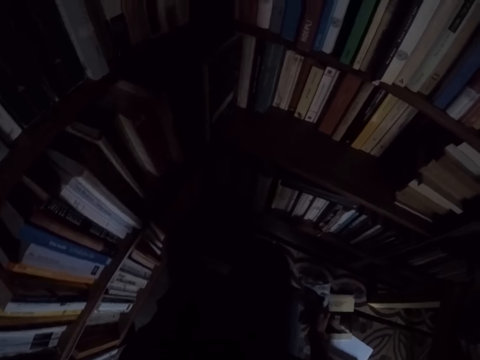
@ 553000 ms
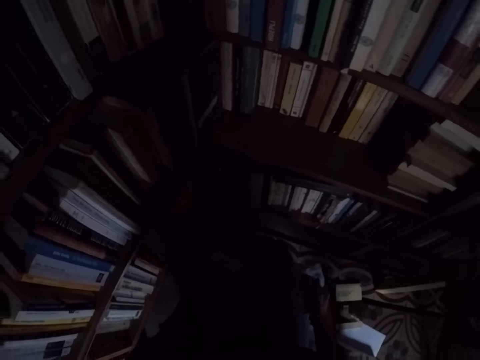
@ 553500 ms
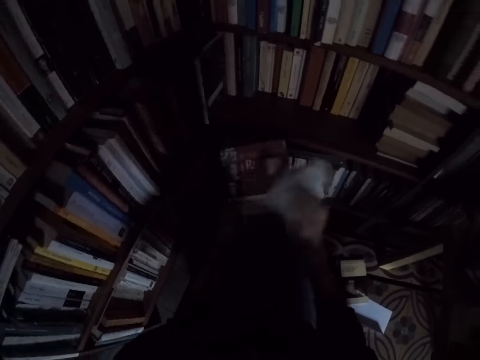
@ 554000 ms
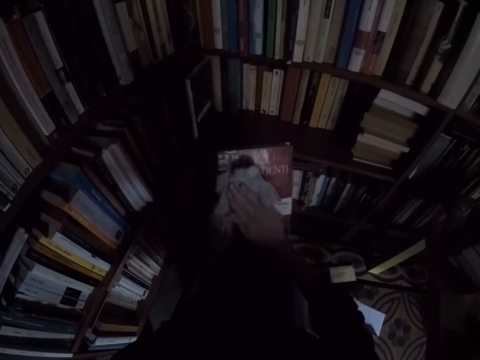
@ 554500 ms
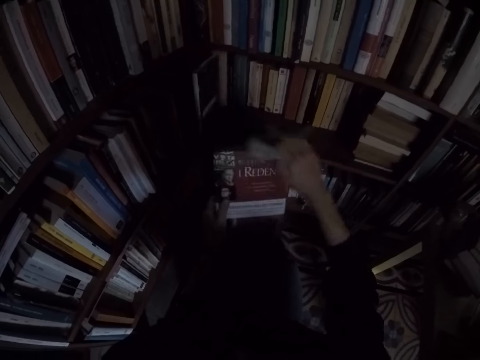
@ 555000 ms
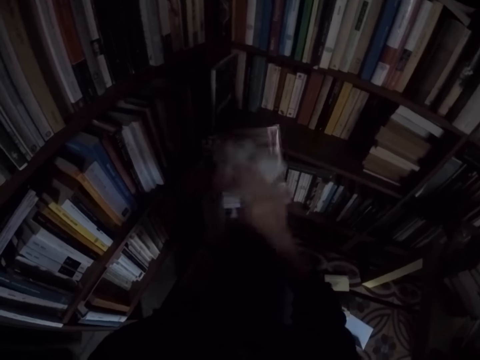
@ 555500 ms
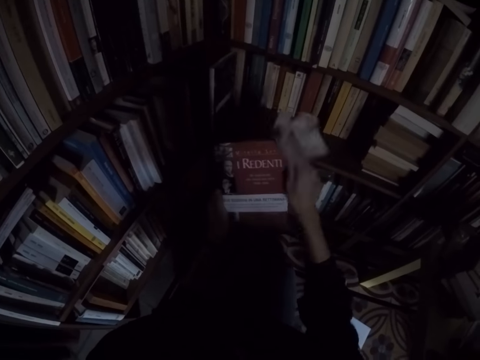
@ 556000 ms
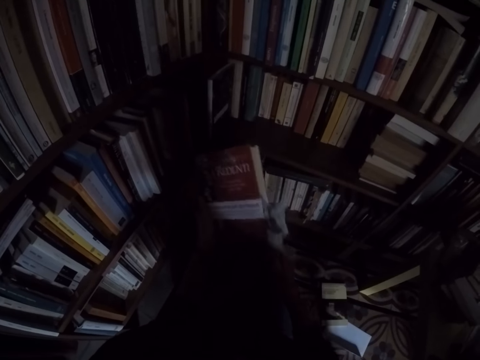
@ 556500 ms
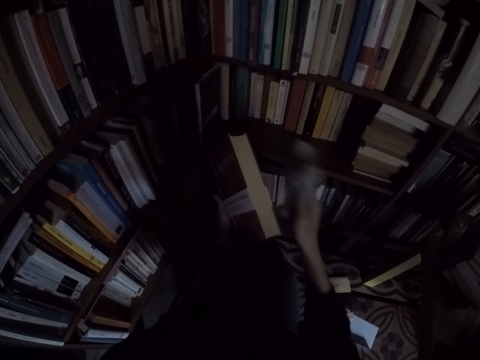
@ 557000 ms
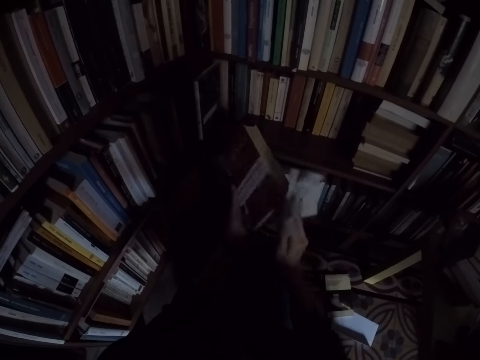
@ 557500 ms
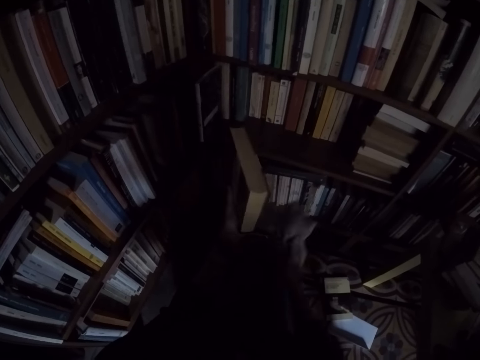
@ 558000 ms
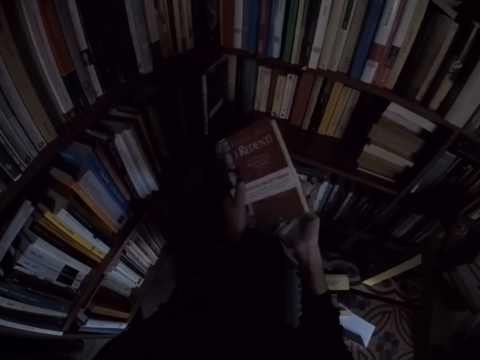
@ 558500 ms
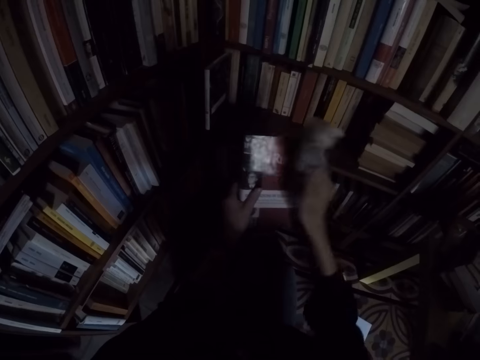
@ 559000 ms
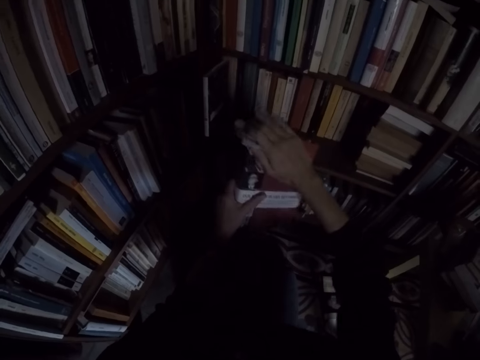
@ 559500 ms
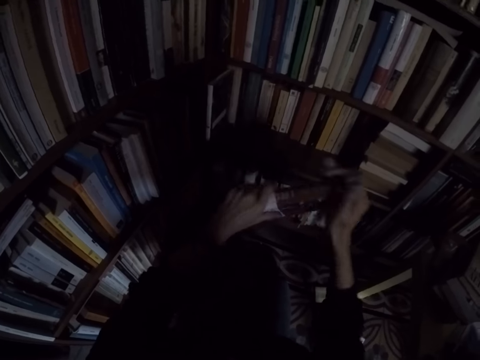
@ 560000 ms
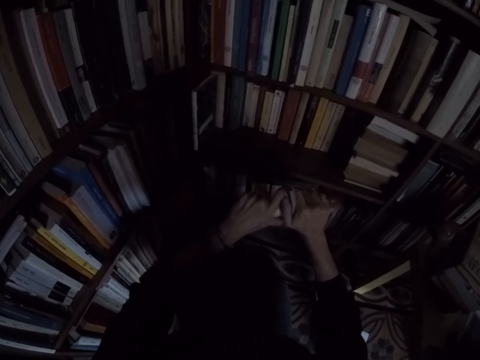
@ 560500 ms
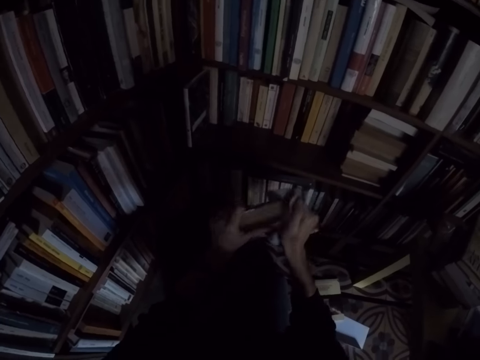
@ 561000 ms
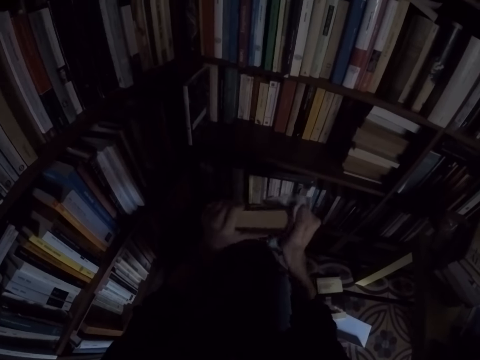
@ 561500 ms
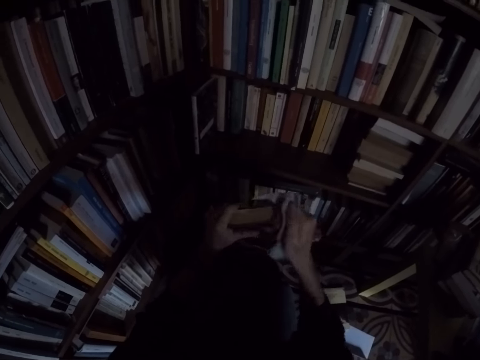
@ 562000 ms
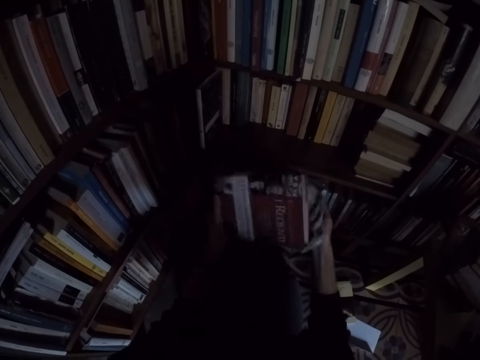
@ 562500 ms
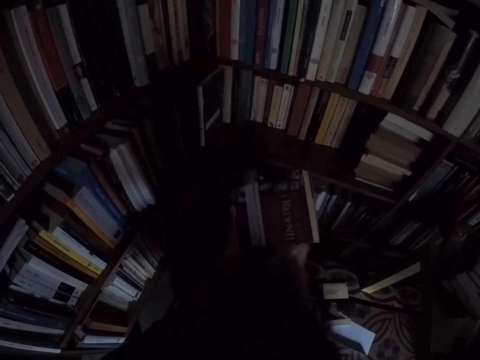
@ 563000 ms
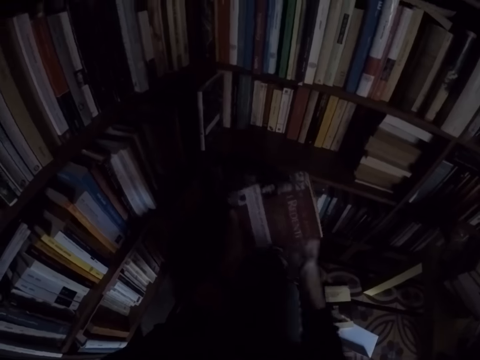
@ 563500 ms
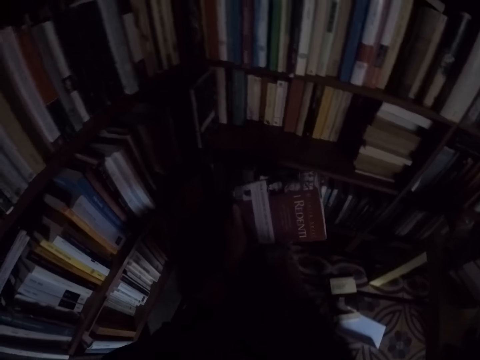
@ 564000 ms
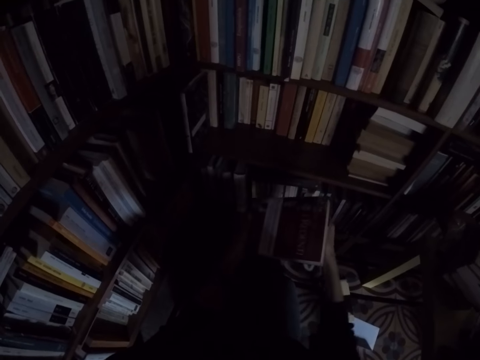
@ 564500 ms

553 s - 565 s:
The camera wearer picks up the book. He cleans the book with the rag in his right hand.

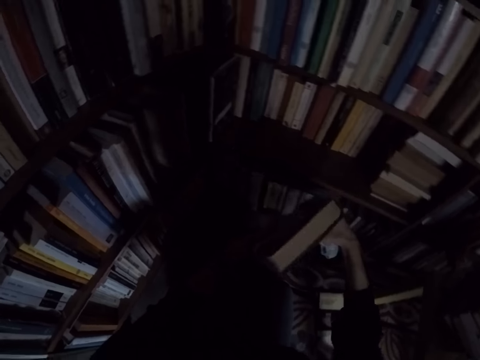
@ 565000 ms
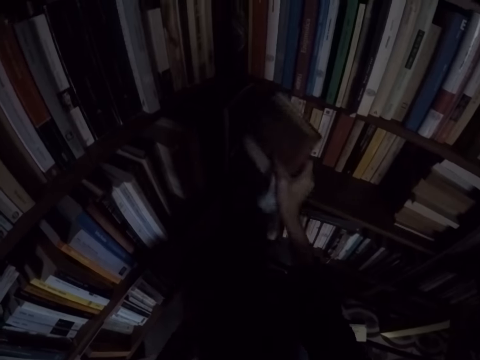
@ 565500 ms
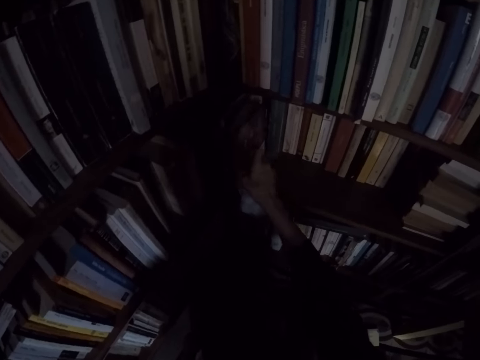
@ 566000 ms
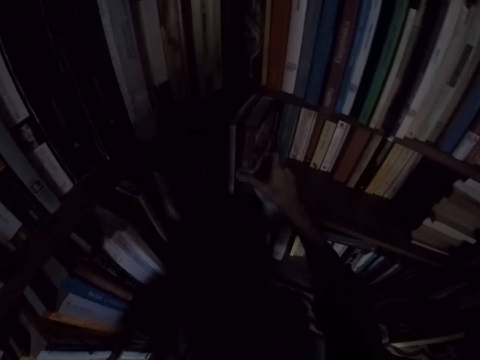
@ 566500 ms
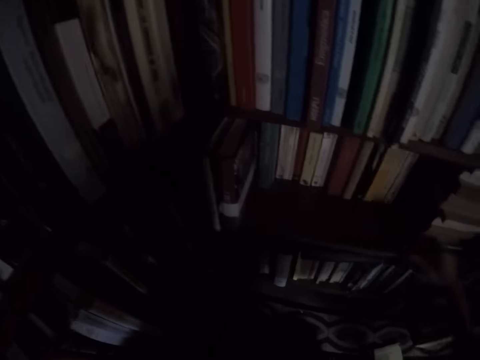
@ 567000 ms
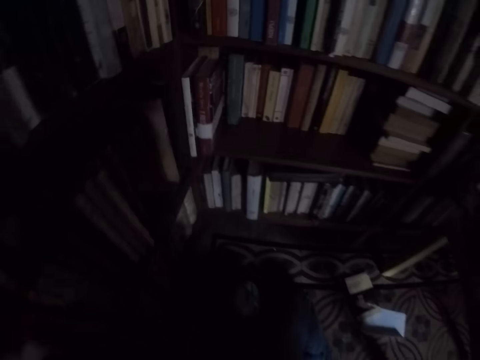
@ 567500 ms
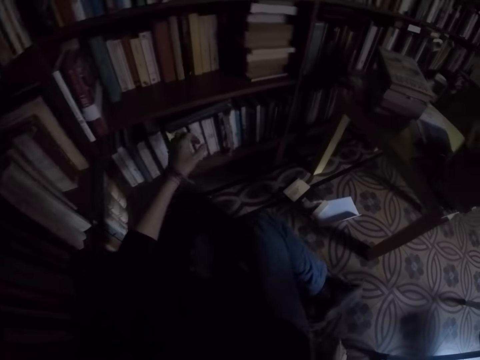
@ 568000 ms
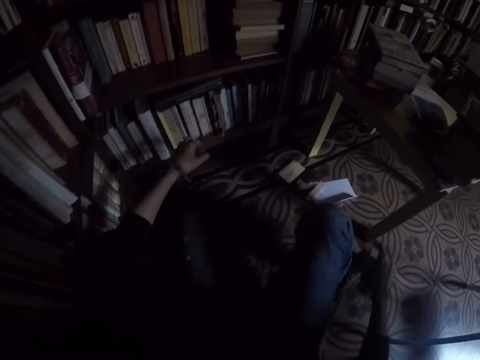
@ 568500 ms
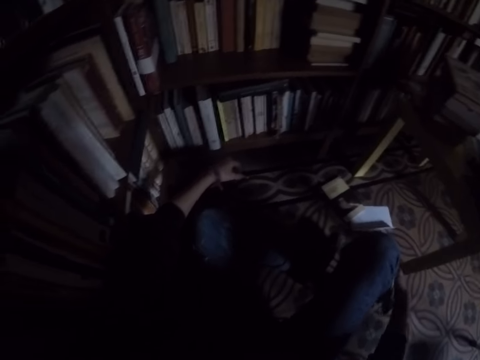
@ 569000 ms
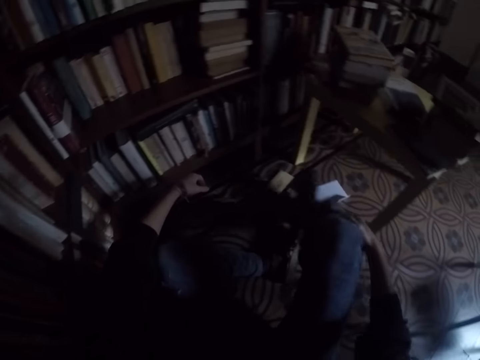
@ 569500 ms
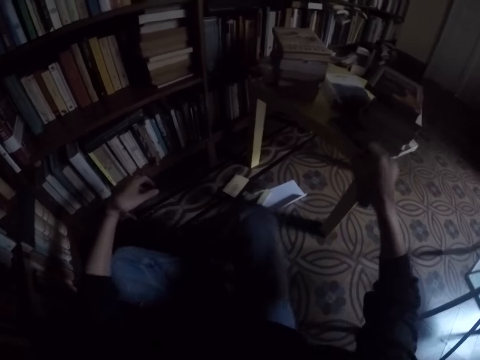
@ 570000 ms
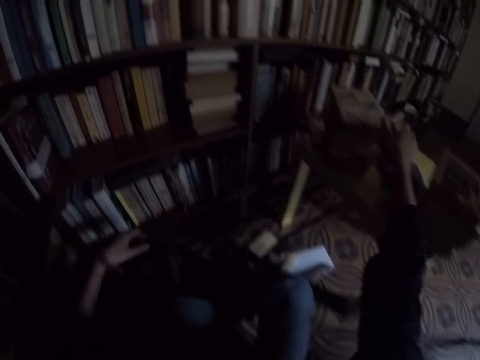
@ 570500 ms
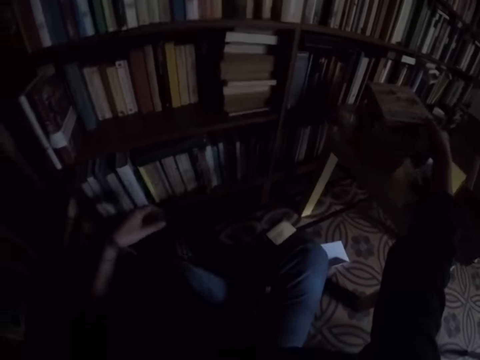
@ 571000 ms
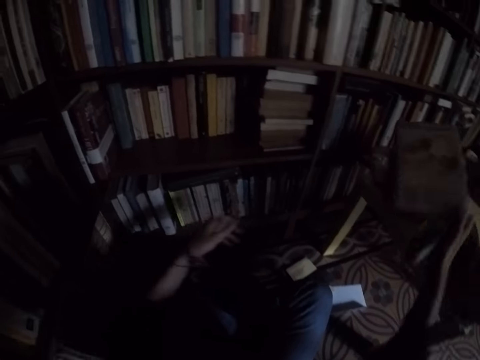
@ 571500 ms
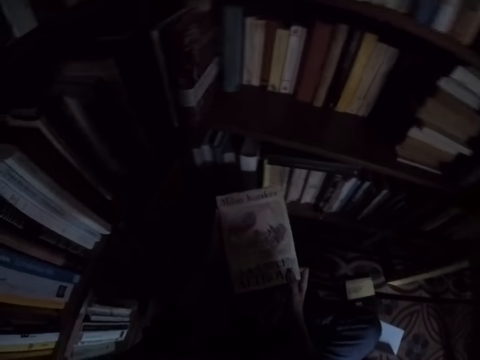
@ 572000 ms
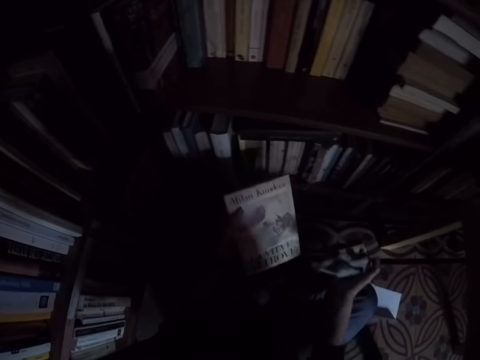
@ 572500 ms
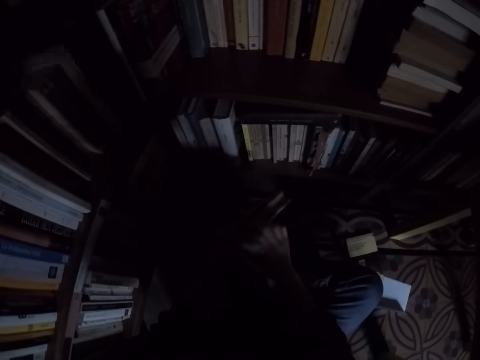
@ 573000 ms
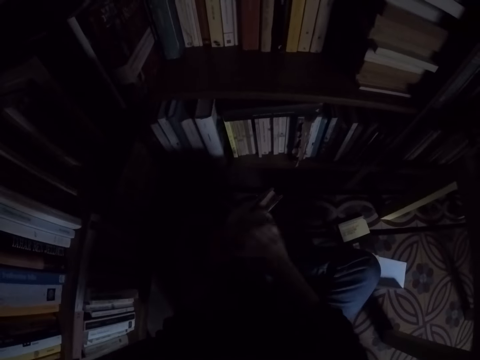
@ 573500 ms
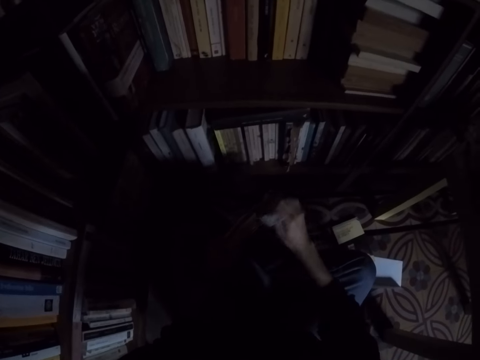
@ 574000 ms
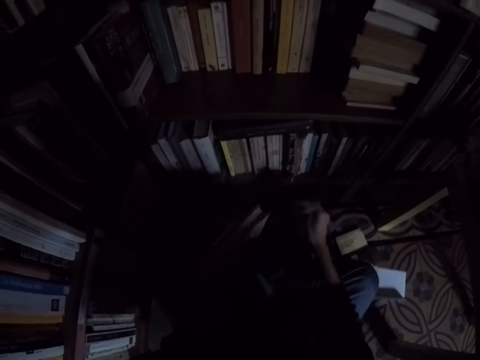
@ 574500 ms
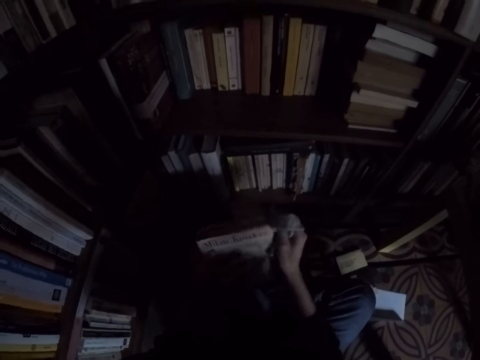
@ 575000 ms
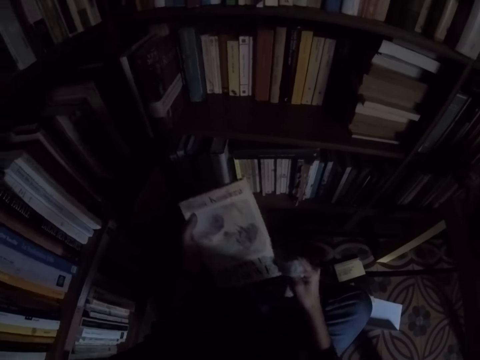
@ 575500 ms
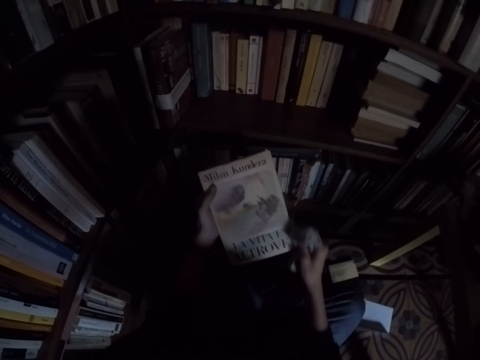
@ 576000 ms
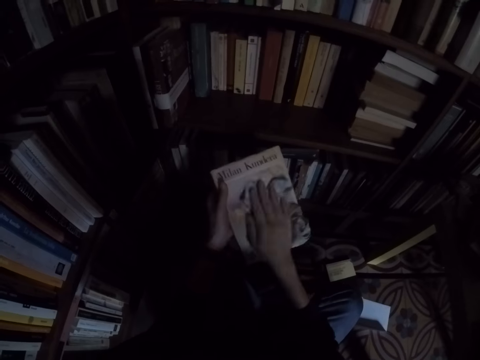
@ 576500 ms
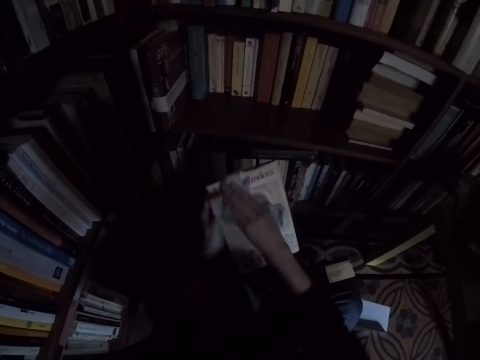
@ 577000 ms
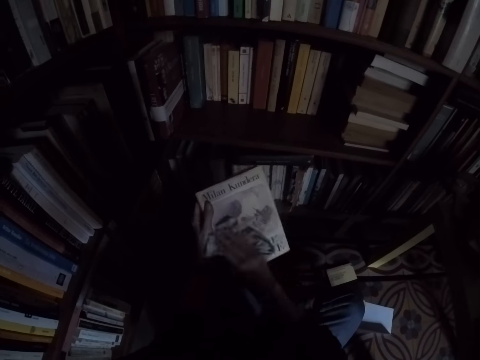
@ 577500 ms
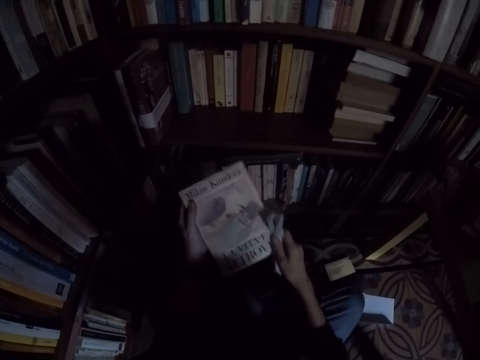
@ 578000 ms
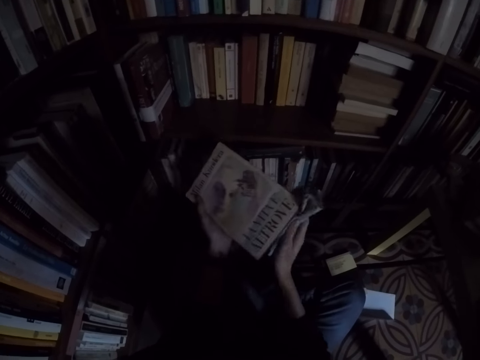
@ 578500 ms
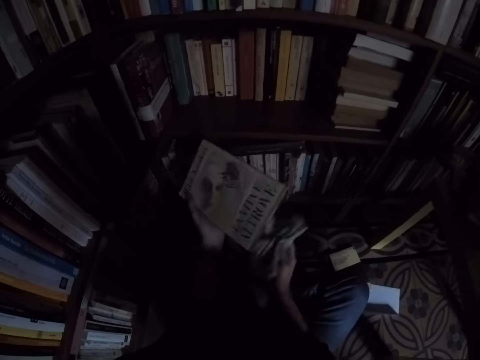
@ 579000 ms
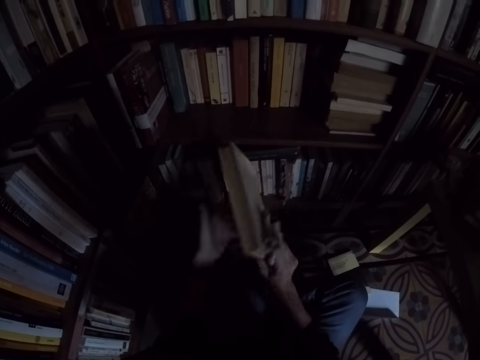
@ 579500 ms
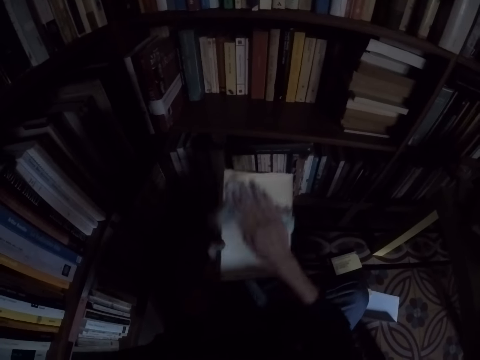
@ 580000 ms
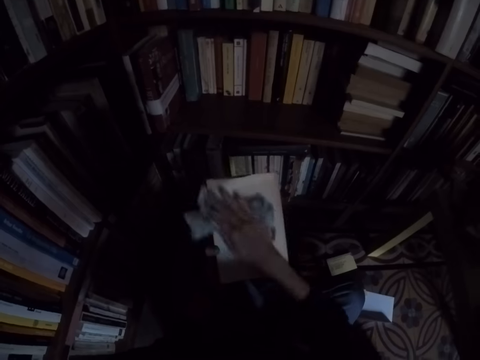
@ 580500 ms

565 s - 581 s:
The camera wearer places the book on the shelf with his right hand. He sits on the floor. He takes a book from the top of another book on the table with his right hand. He moves the book to his left hand. He cleans the book with the rag in his right hand.
